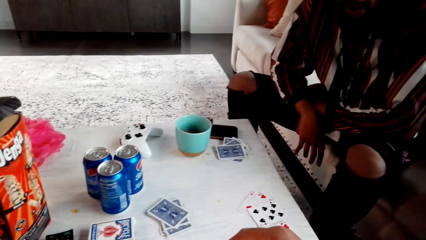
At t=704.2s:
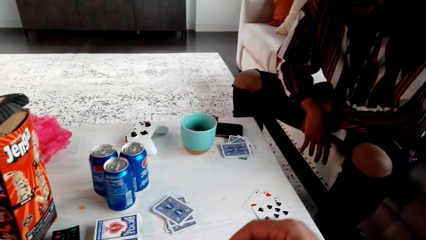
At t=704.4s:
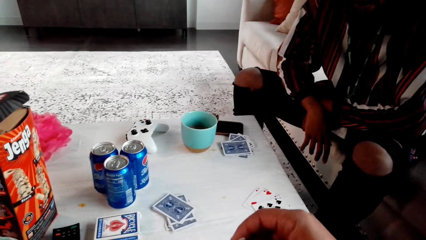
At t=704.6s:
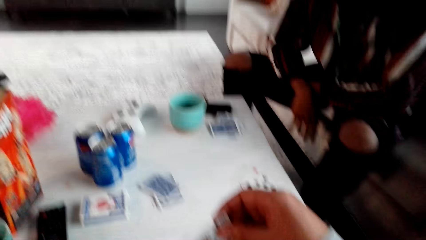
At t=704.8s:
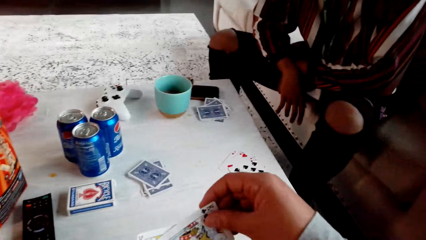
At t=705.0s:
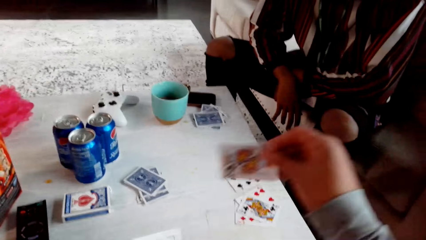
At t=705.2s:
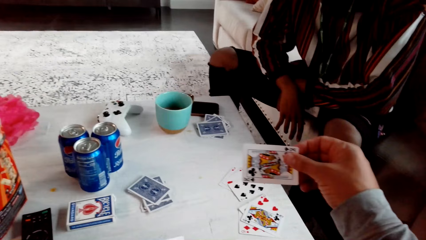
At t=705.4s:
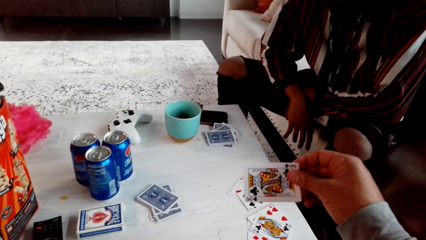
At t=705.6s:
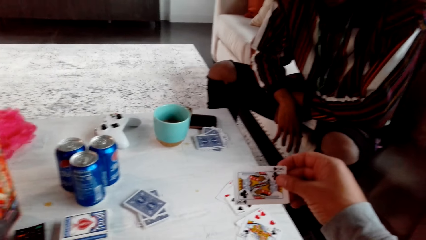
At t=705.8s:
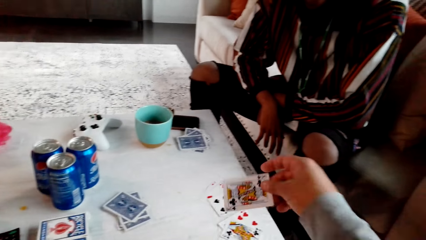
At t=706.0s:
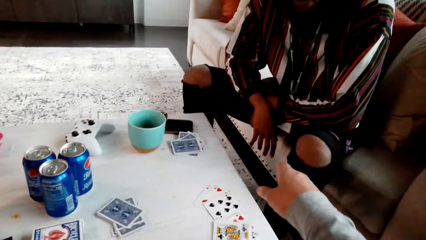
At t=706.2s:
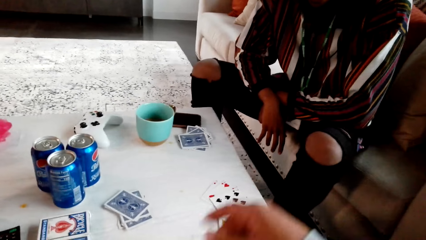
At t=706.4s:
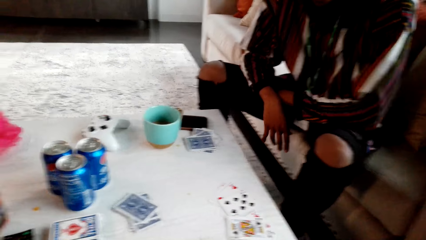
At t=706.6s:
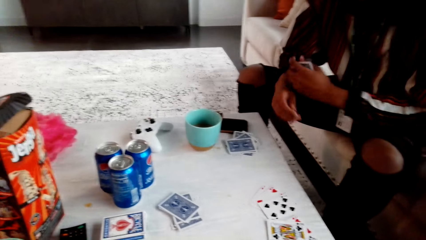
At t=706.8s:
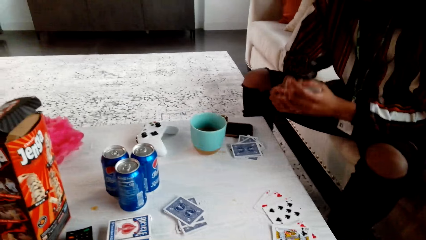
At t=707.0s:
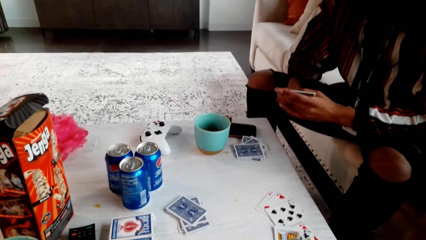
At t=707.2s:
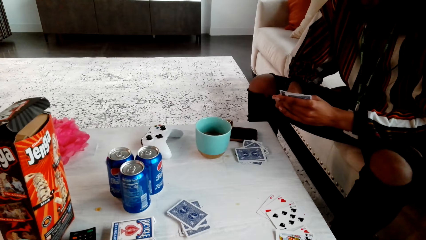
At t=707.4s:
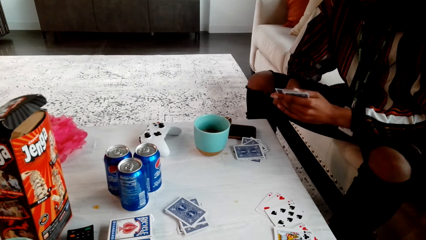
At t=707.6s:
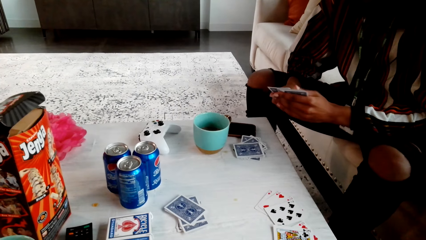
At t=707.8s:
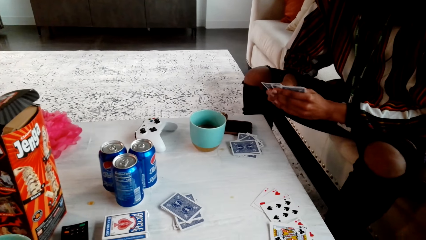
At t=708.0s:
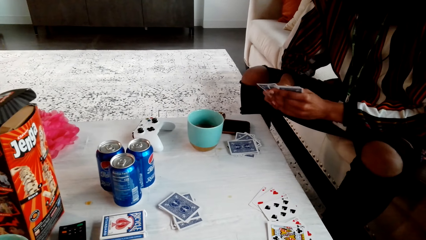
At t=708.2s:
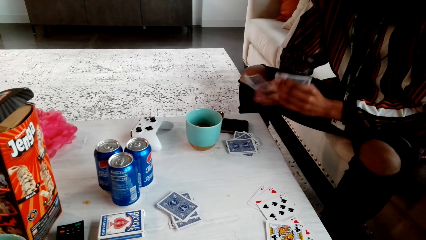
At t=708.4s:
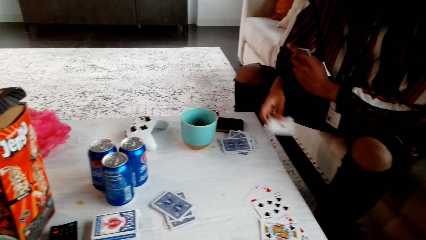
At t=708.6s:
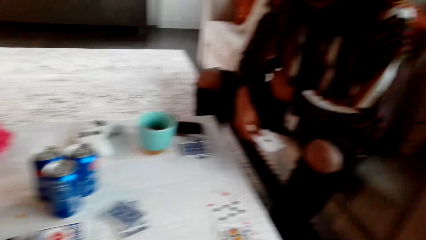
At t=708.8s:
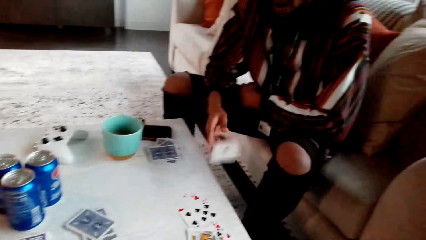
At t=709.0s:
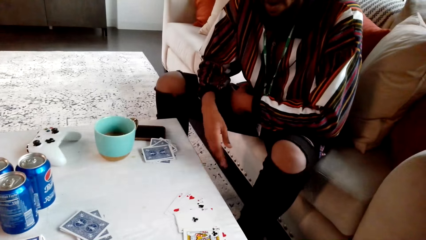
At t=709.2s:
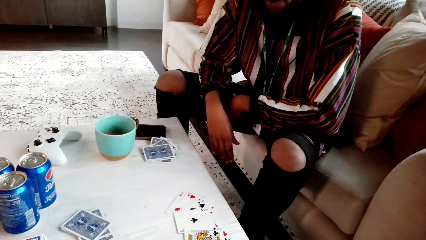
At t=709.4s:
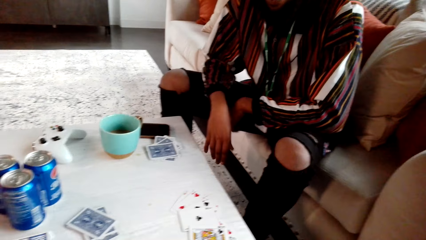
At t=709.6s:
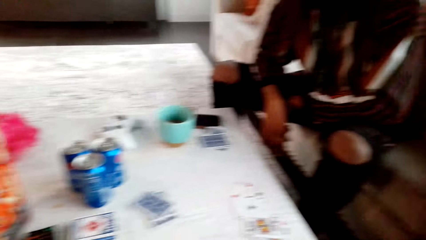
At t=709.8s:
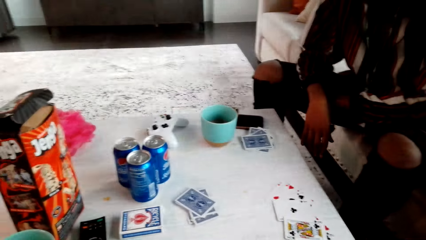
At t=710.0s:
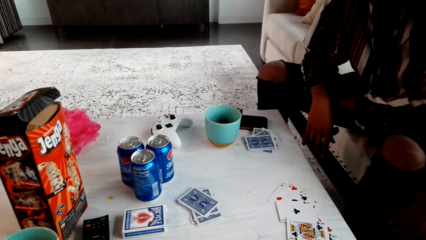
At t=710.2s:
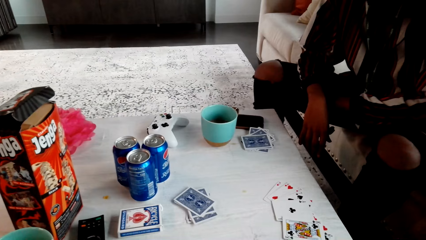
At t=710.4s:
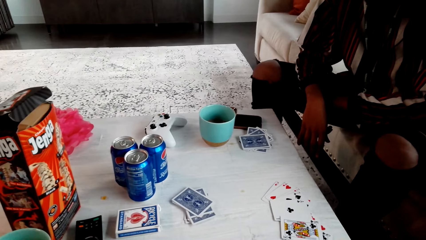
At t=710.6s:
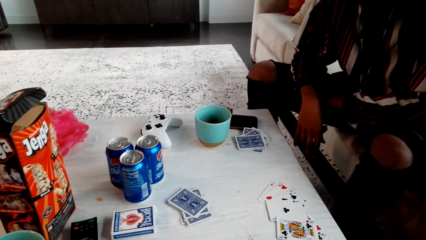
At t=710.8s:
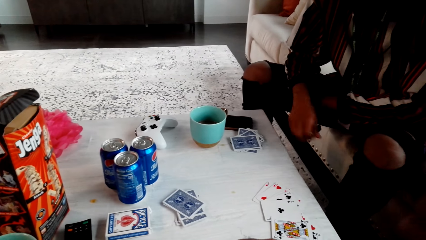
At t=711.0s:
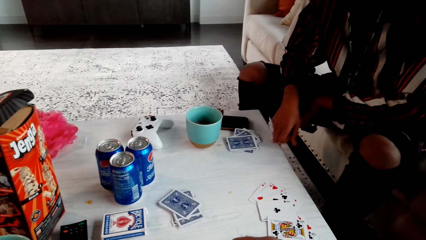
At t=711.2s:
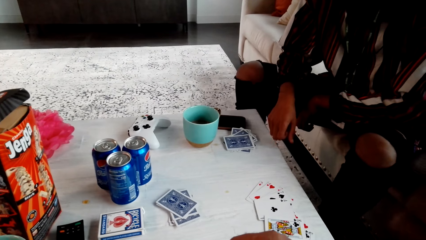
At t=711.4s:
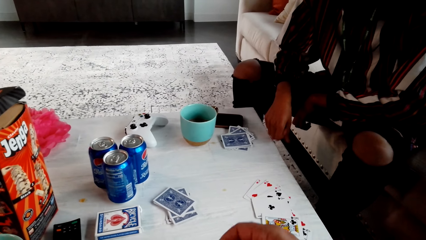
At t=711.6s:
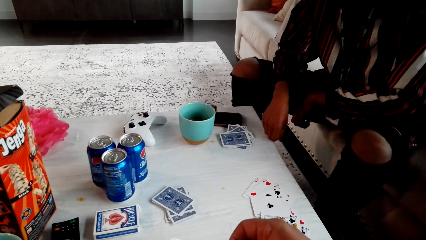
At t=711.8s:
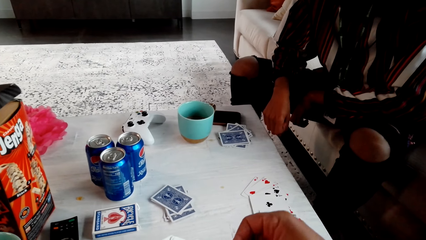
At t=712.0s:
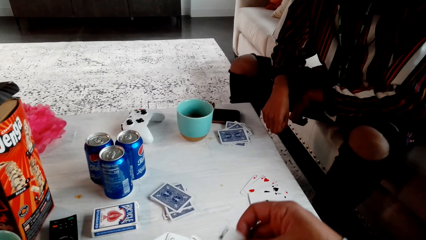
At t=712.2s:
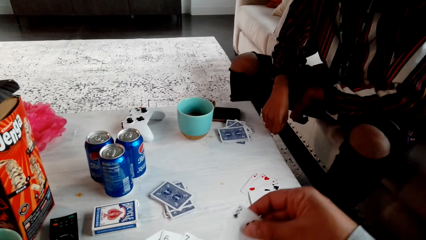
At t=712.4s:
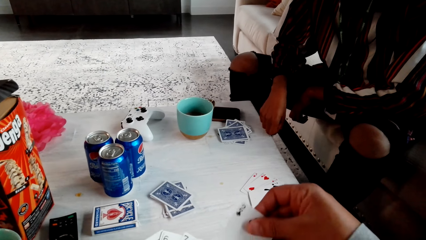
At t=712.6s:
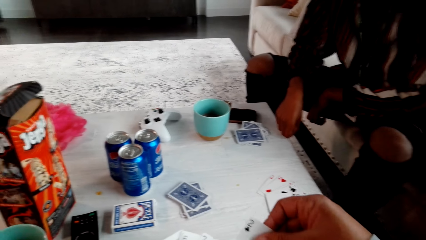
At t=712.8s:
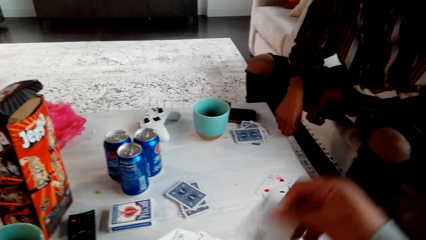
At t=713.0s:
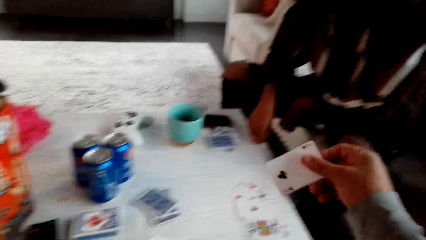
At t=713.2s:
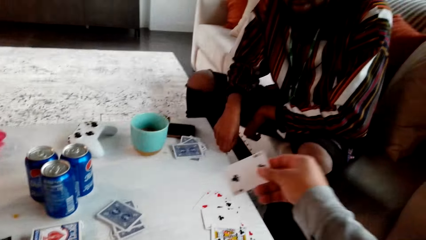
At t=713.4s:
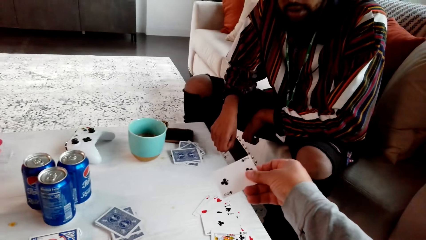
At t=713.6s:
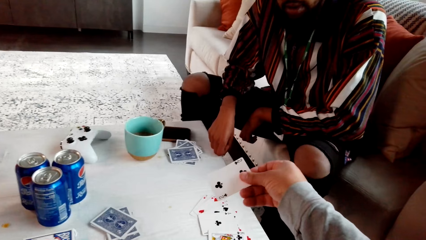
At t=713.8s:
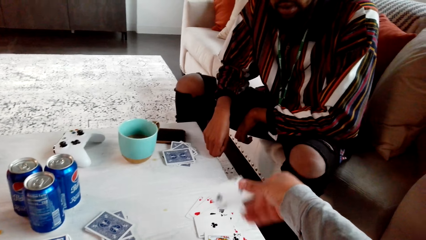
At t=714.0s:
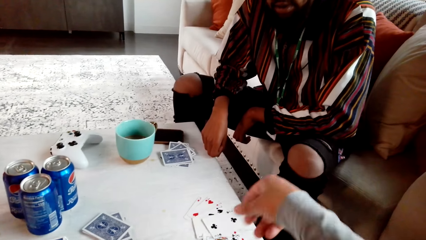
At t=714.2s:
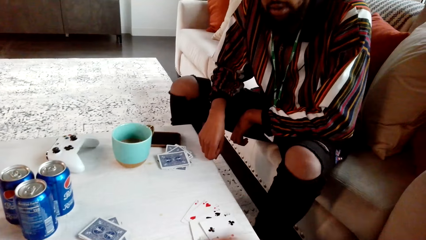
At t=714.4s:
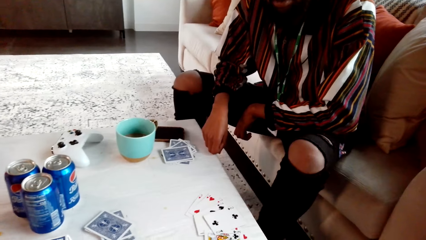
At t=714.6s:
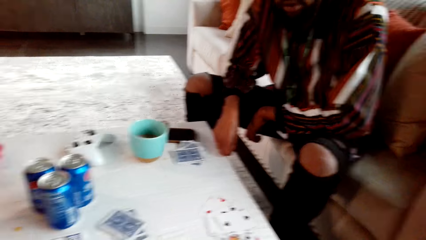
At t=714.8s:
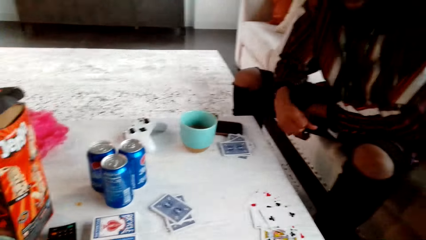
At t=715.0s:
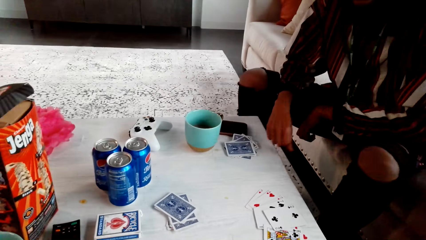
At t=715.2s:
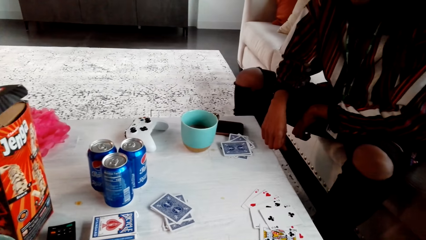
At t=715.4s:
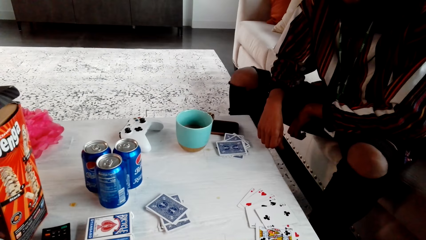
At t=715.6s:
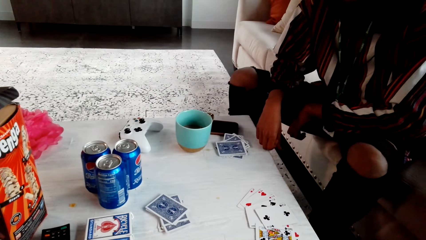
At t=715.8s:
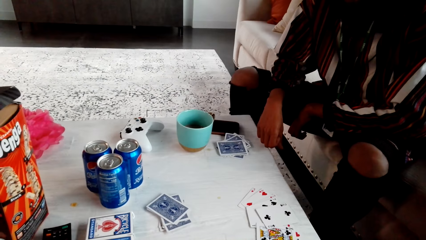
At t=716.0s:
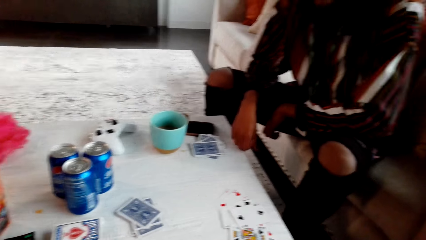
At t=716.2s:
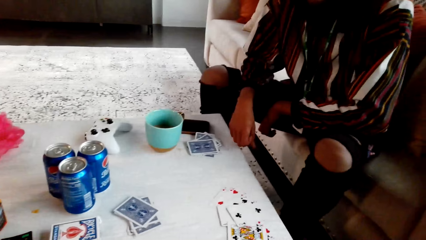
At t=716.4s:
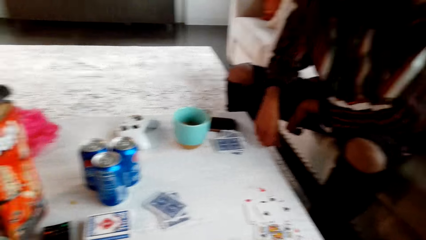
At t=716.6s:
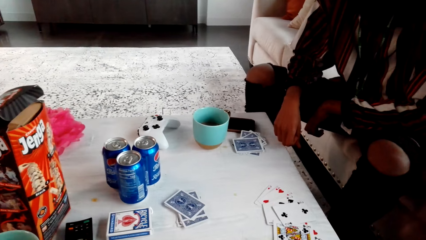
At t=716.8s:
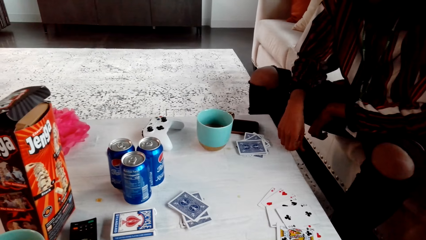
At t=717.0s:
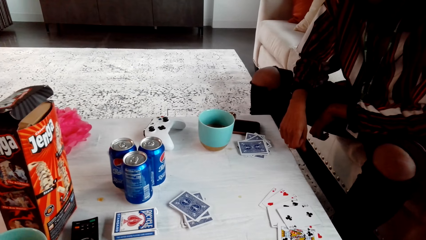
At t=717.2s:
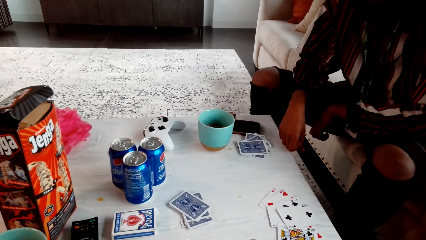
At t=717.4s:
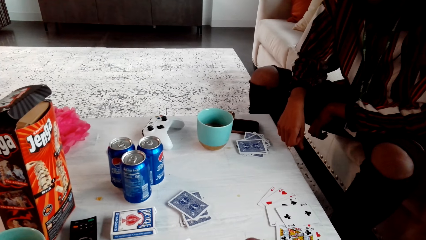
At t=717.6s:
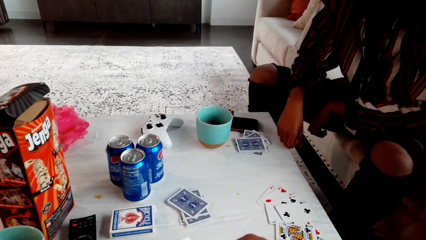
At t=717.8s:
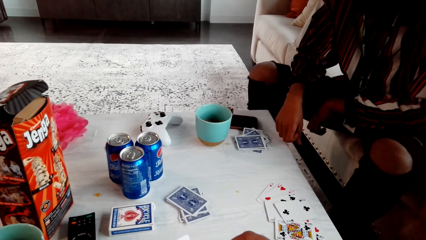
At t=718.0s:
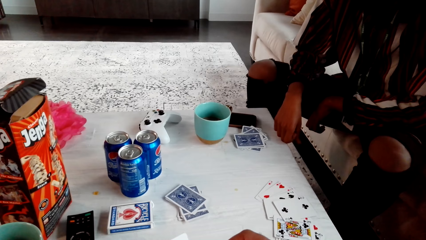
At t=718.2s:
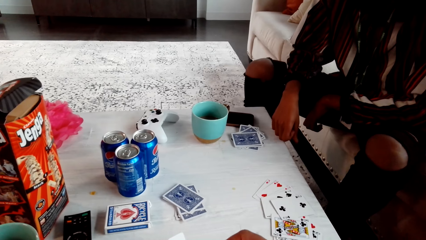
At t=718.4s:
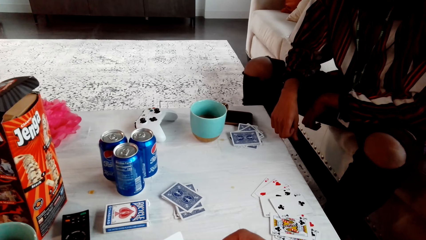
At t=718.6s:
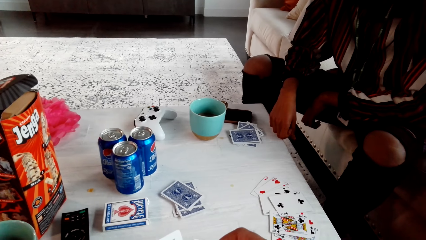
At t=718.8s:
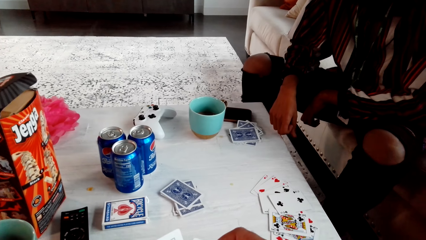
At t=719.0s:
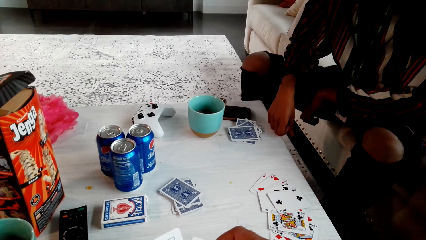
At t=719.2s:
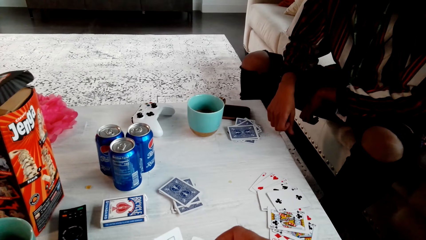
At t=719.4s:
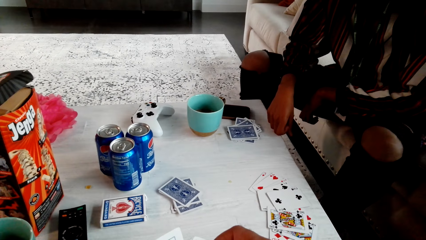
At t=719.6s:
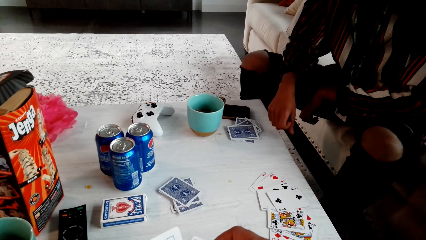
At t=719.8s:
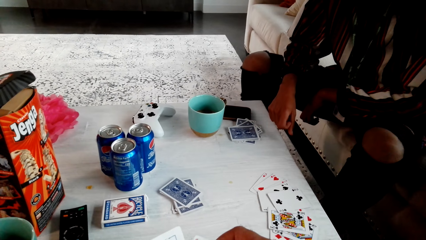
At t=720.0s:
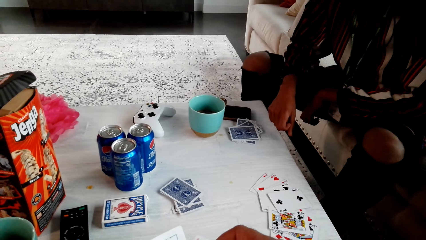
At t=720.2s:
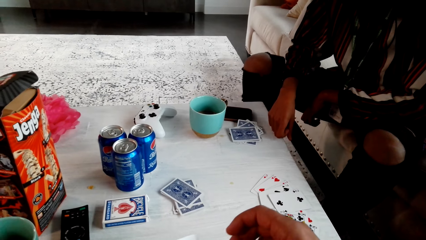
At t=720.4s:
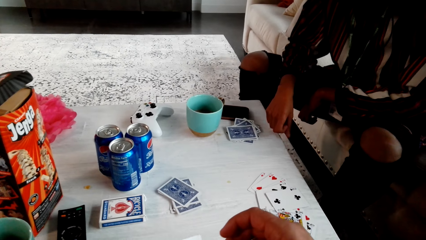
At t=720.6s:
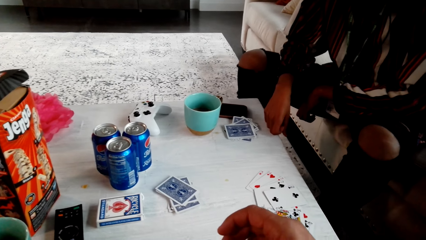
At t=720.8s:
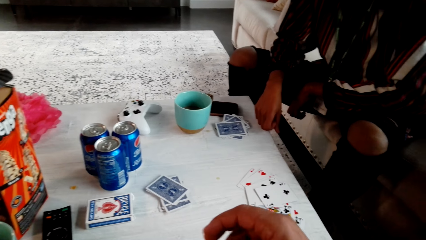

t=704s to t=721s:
The camera wearer picks a playing card. They drop the playing card on the table. A man spreads the playing cards. He picks the playing cards and drops the playing cards on the table. He knocks the table. The camera wearer picks a playing card. They drop the playing card on the table. The man knocks the table. The camera wearer looks around.
